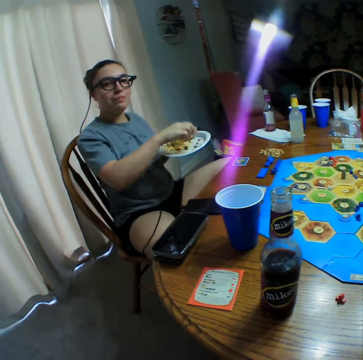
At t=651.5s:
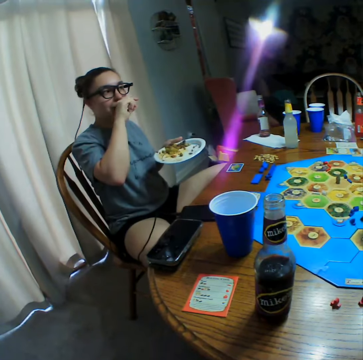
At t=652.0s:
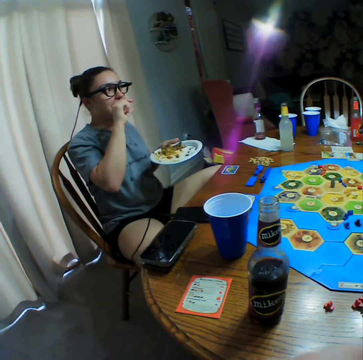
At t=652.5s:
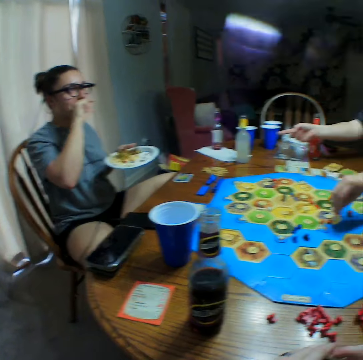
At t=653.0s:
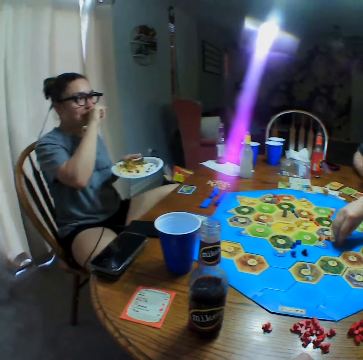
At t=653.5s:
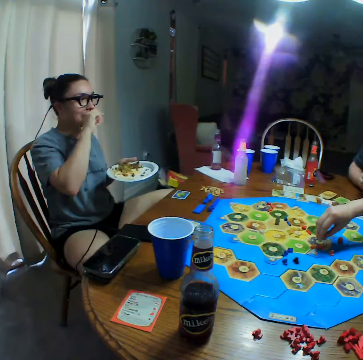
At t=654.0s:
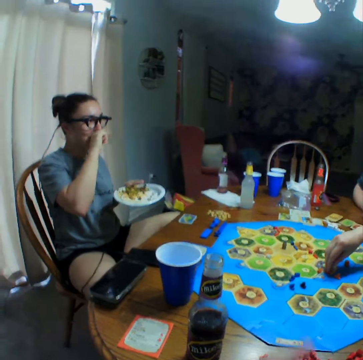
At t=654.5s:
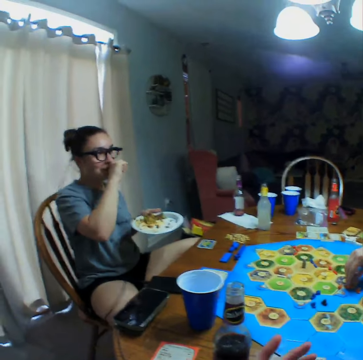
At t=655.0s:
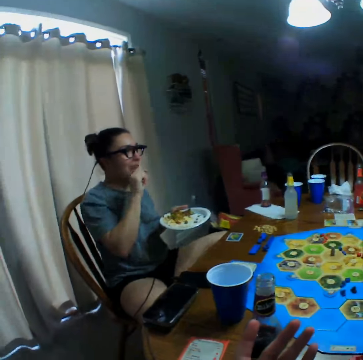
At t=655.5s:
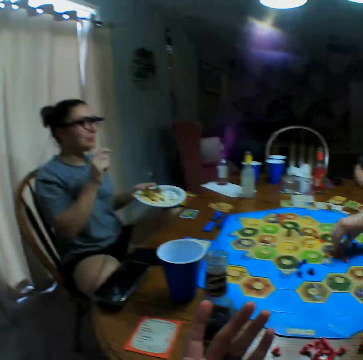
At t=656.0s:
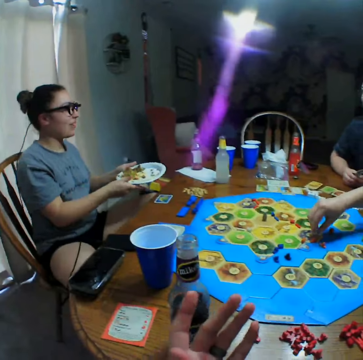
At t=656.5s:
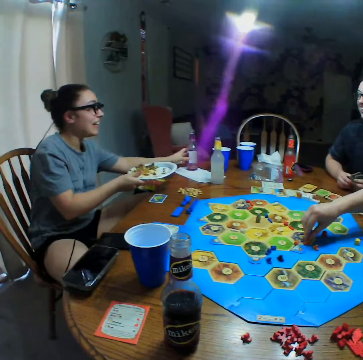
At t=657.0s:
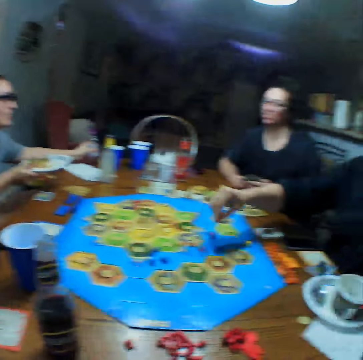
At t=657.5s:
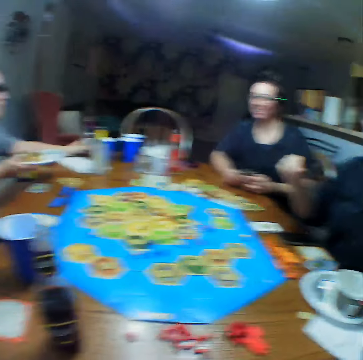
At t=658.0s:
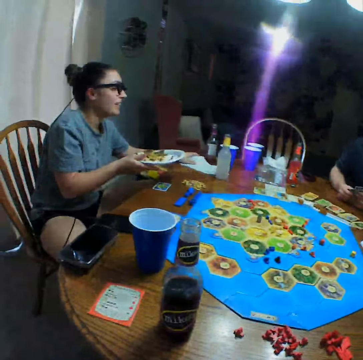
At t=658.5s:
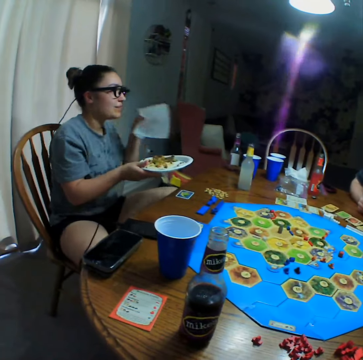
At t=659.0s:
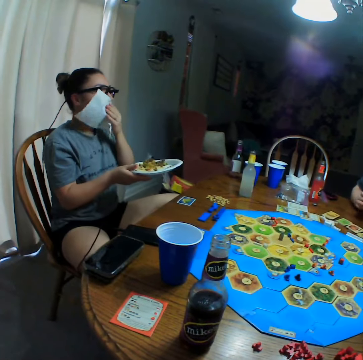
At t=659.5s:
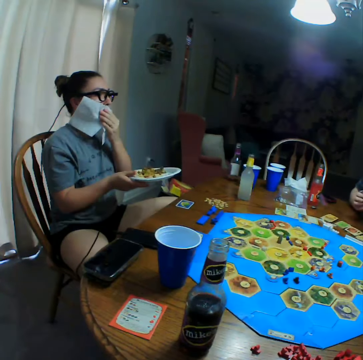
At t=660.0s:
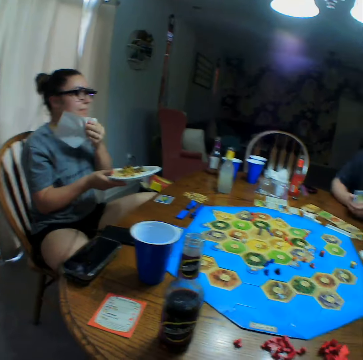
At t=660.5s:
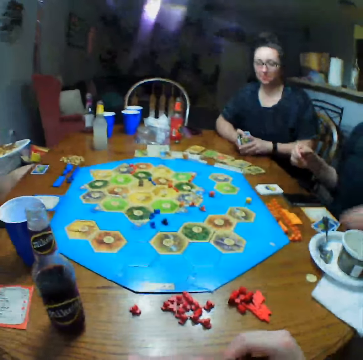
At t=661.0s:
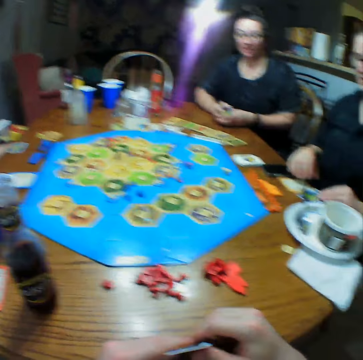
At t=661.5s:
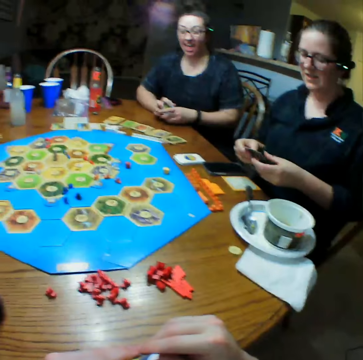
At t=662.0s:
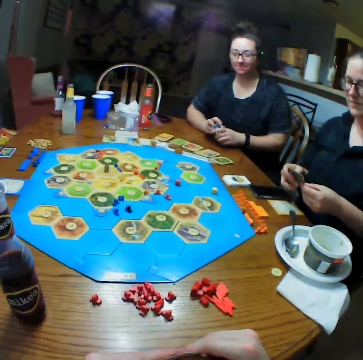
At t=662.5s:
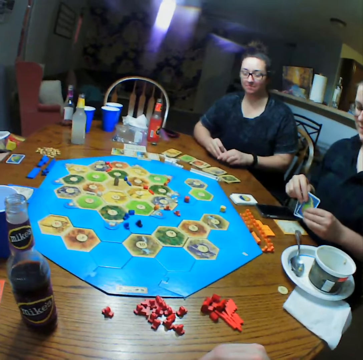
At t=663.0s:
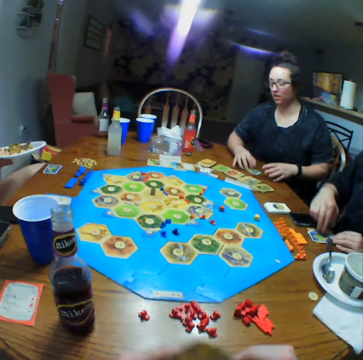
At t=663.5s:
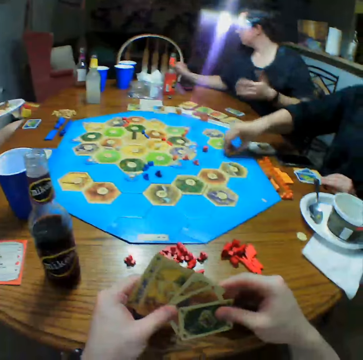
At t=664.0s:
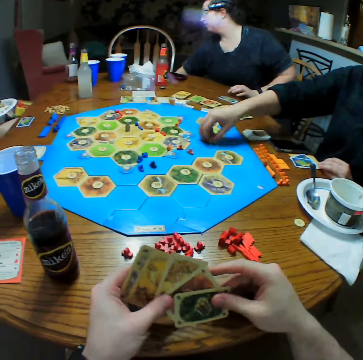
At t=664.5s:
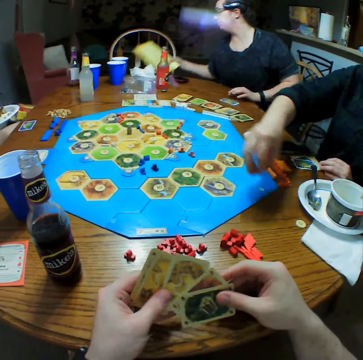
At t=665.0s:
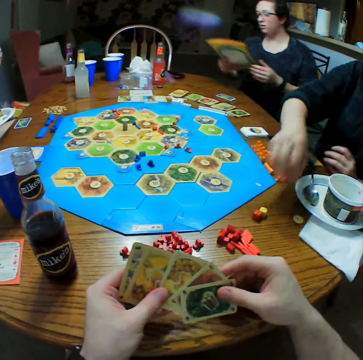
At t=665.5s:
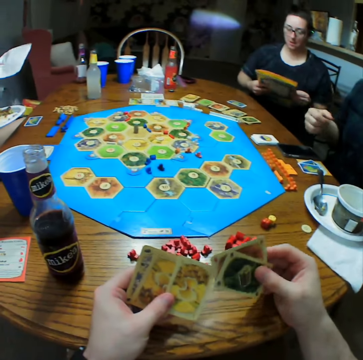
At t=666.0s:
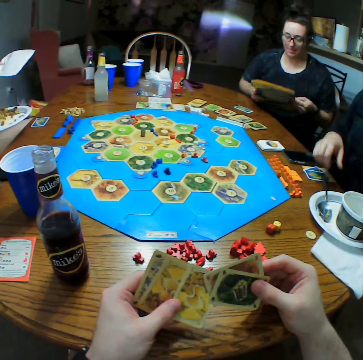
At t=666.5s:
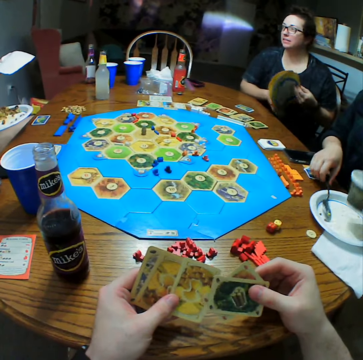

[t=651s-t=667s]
A person touches the mouth. Another person picks up a die. The first person picks up a bottle, picks up a serviette and wipes the mouth. The second person puts cards on the table. A third person picks up a book.

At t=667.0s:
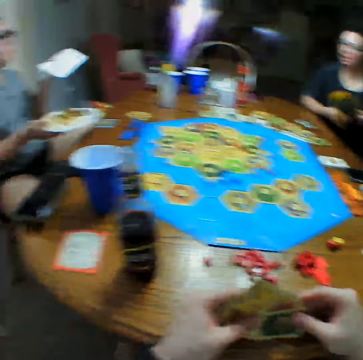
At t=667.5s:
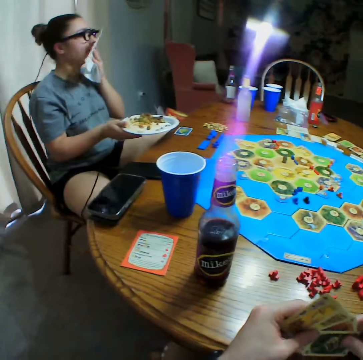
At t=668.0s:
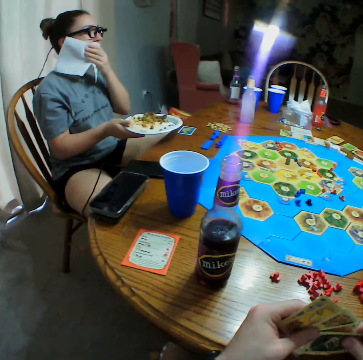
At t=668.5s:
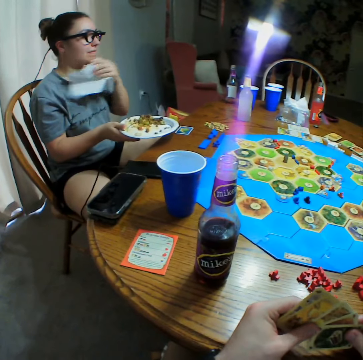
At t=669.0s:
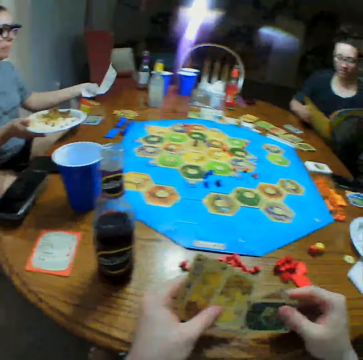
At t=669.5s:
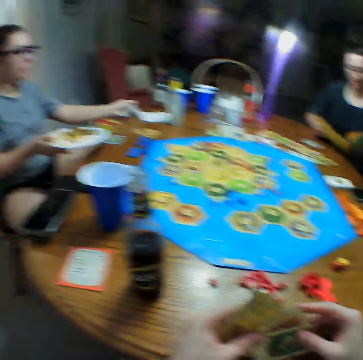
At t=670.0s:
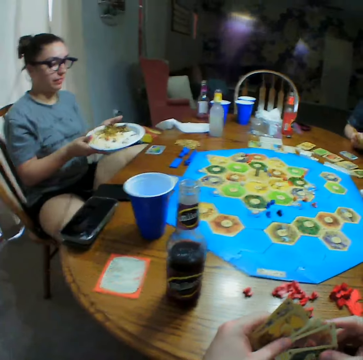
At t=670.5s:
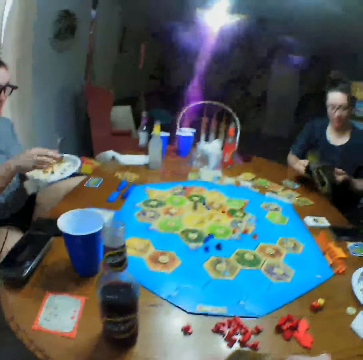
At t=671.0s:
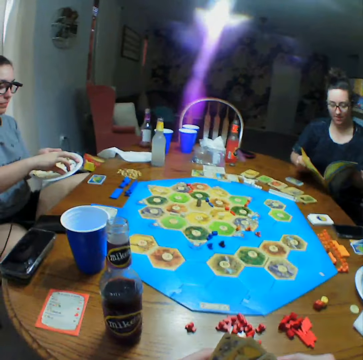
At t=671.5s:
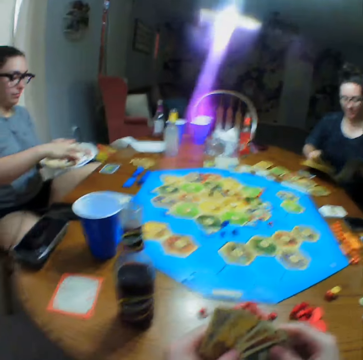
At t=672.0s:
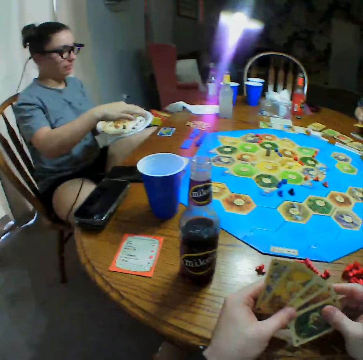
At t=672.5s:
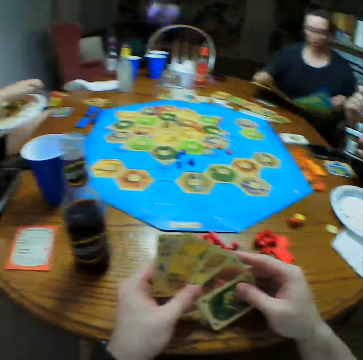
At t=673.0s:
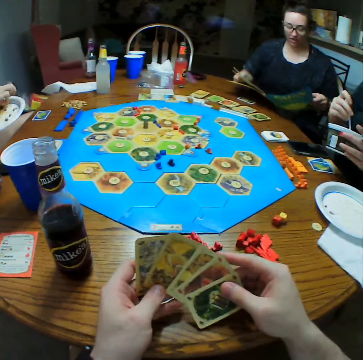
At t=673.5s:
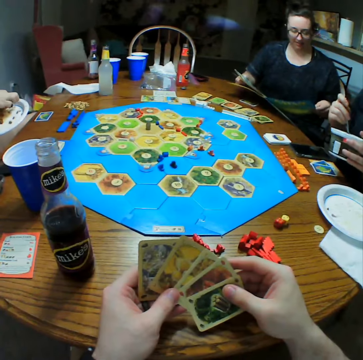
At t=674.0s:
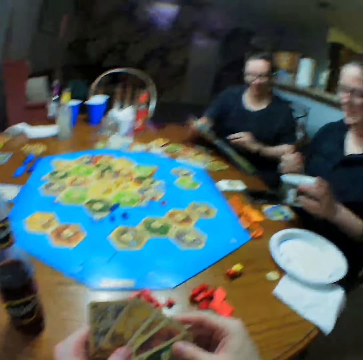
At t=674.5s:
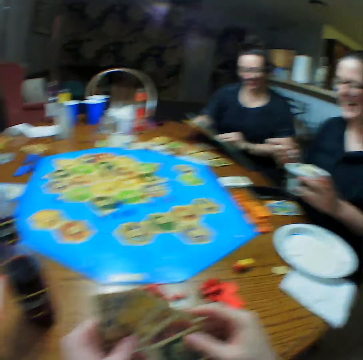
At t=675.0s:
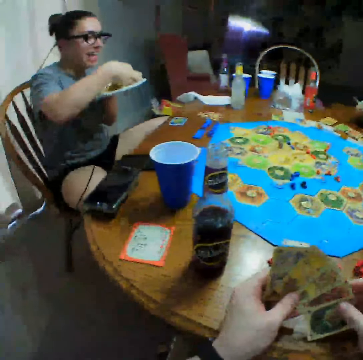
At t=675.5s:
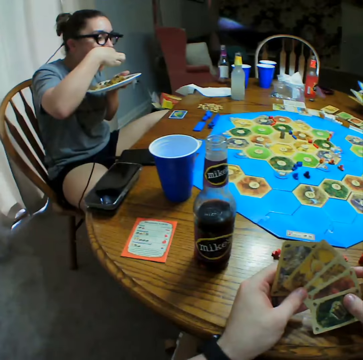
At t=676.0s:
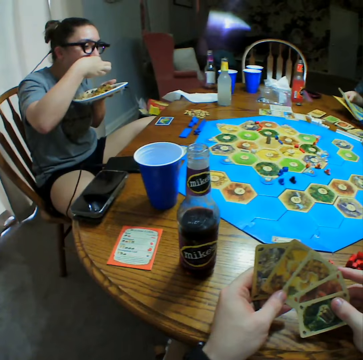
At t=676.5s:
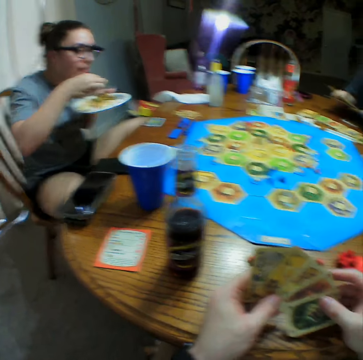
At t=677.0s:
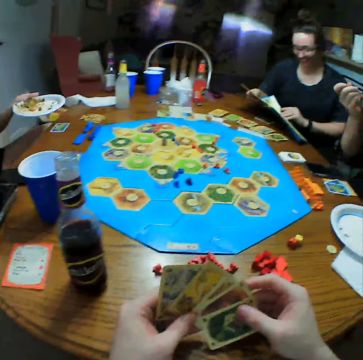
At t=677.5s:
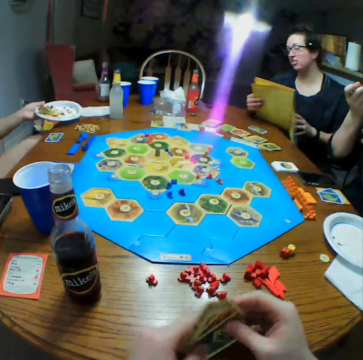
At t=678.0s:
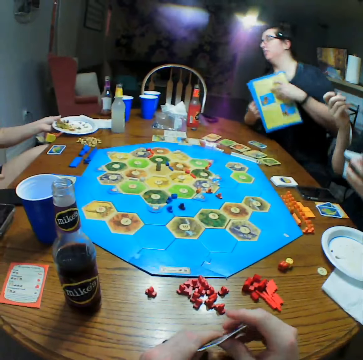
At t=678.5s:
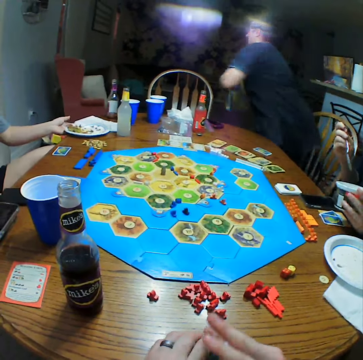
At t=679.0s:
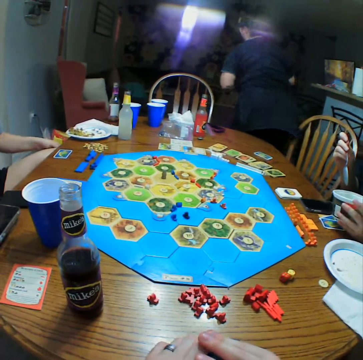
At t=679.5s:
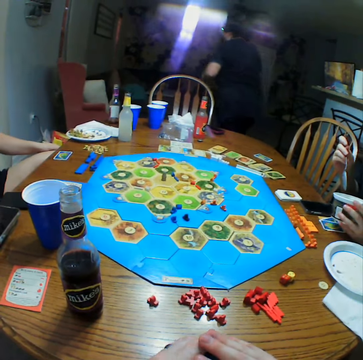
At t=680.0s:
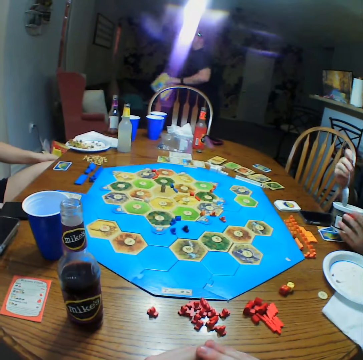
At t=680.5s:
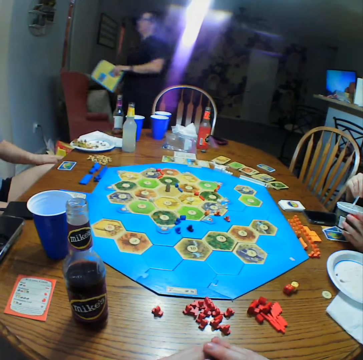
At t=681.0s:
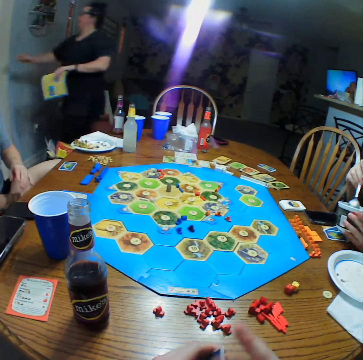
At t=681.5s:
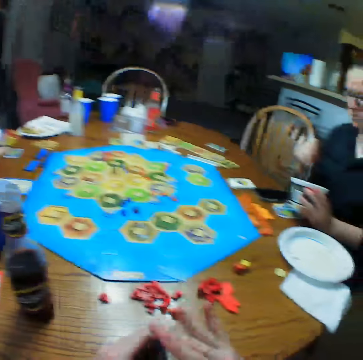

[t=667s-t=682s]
The camera wearer adjusts cards. A person puts the serviette on the table and takes food. Another person goes over the book. The camera wearer selects cards. A third person takes ice cream. The first person eats food and puts the plate on the table. The second person walks in the room.

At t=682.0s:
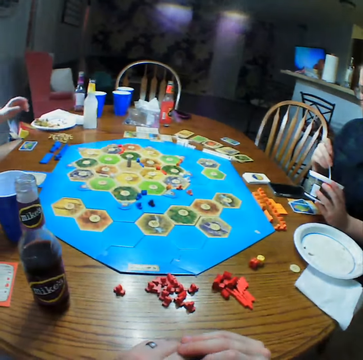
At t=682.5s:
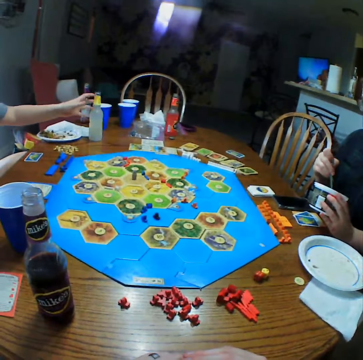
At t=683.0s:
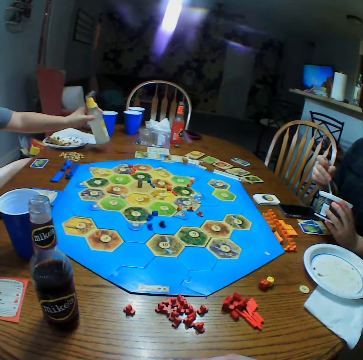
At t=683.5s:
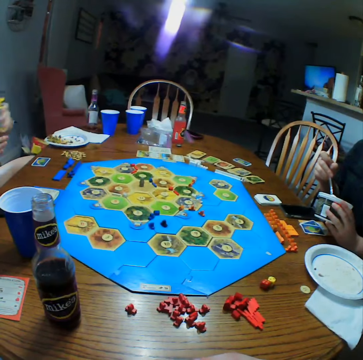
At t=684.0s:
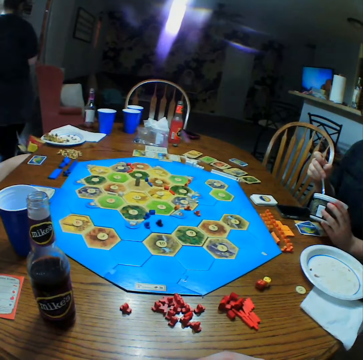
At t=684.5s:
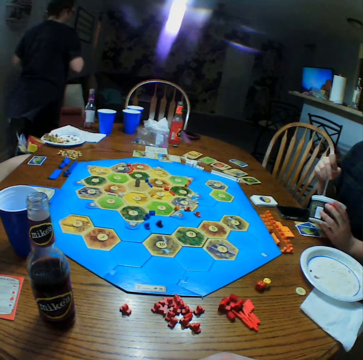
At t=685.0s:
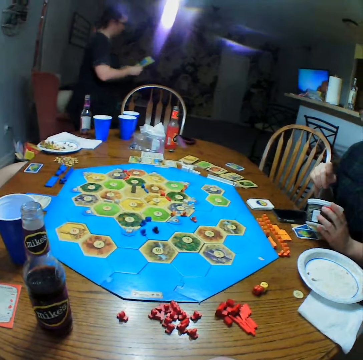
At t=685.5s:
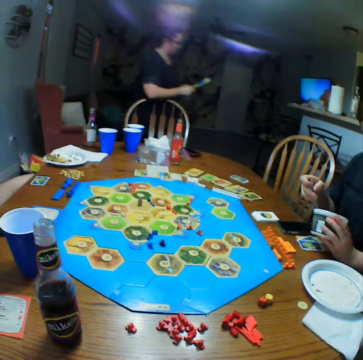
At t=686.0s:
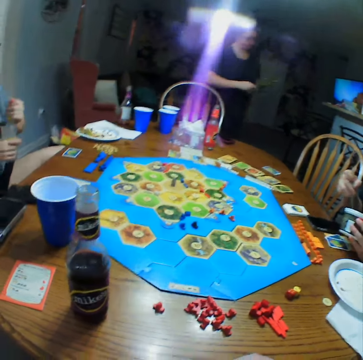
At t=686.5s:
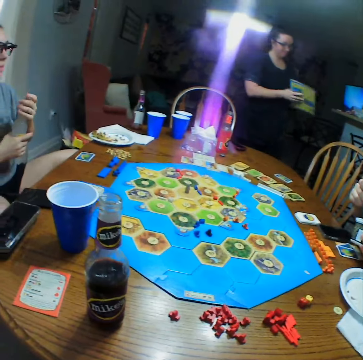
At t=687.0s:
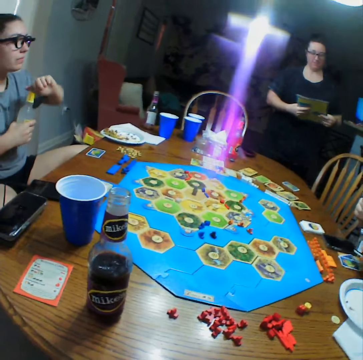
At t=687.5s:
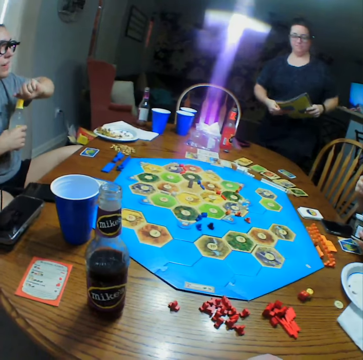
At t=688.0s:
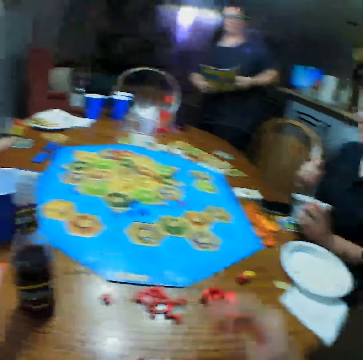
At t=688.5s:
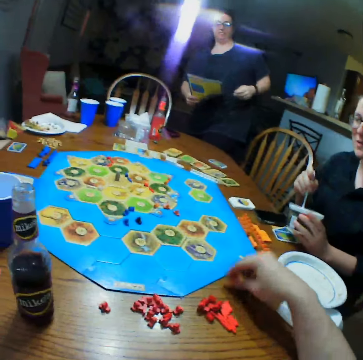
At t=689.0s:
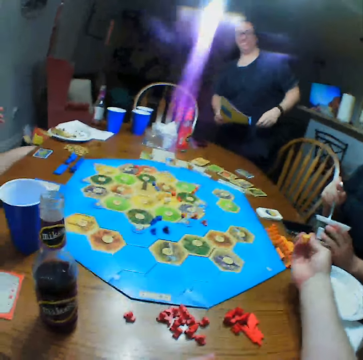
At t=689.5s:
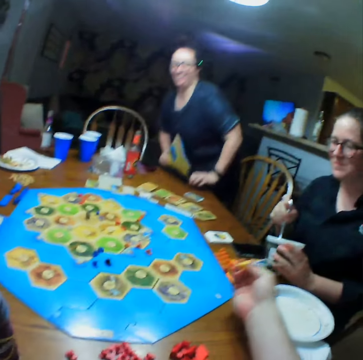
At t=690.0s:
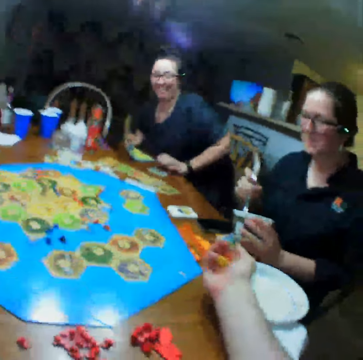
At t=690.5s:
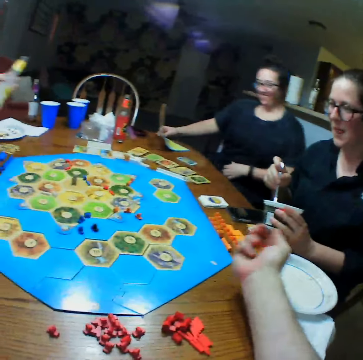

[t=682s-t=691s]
A person picks up the drink. Another person turns the book. The camera wearer takes the dice on the table.
